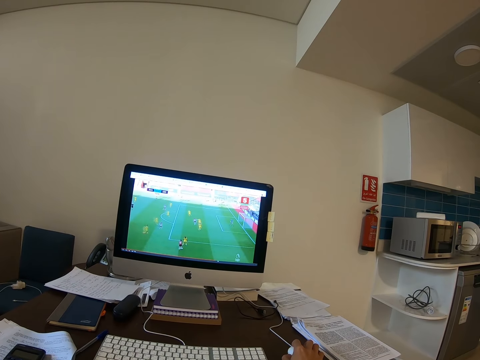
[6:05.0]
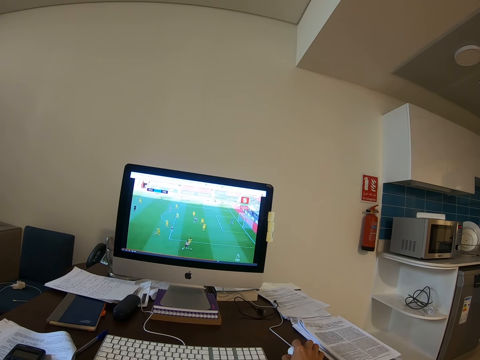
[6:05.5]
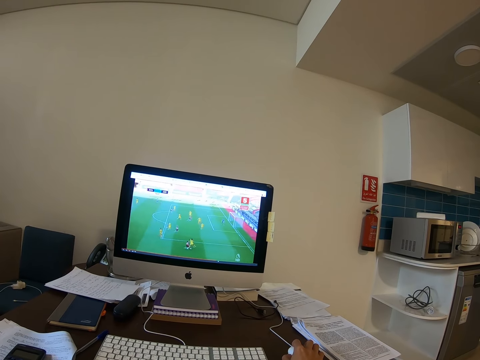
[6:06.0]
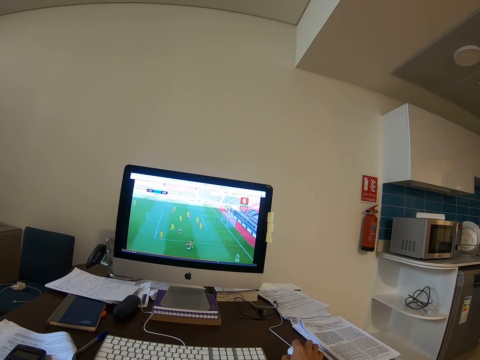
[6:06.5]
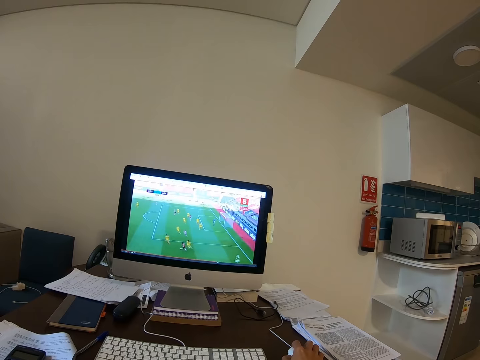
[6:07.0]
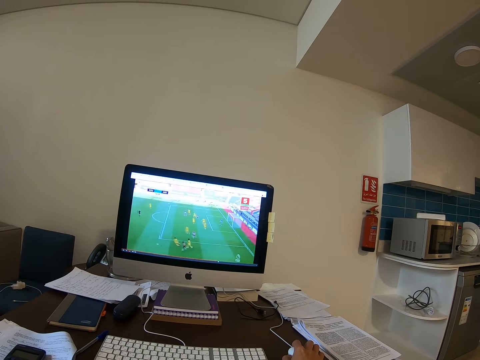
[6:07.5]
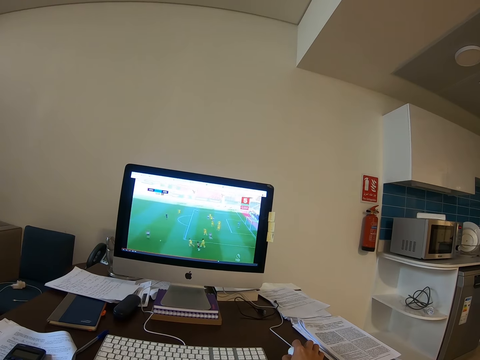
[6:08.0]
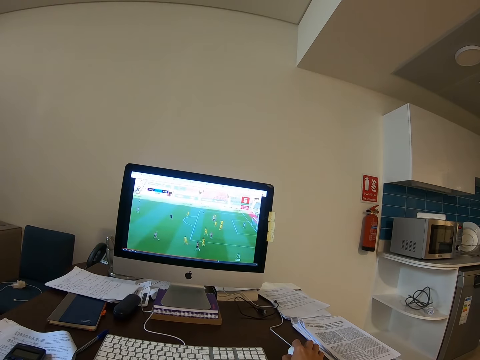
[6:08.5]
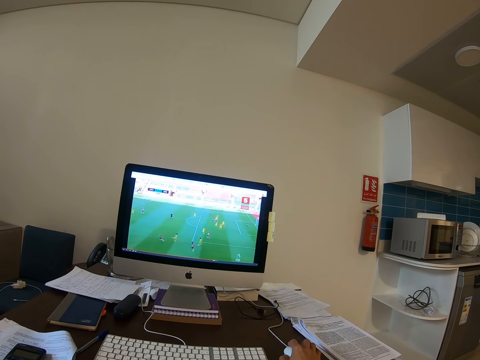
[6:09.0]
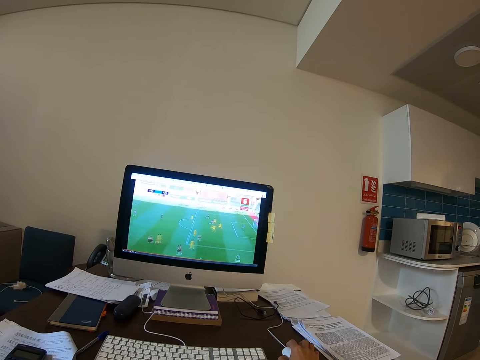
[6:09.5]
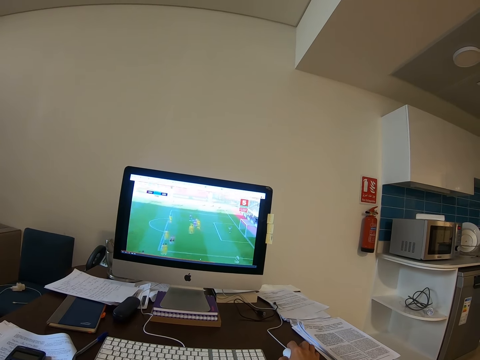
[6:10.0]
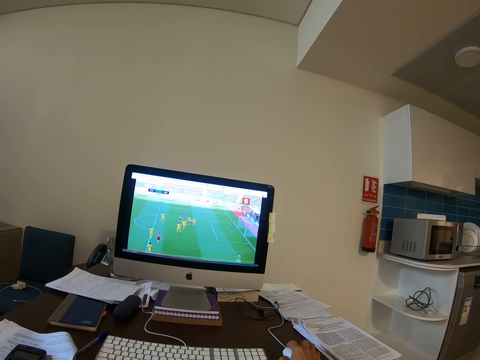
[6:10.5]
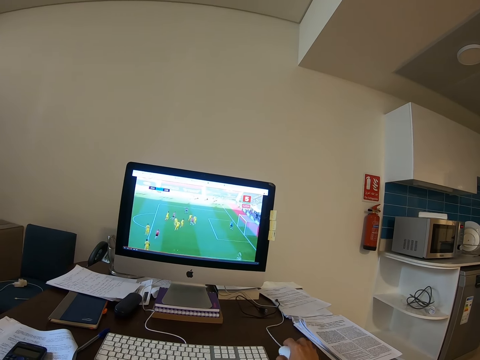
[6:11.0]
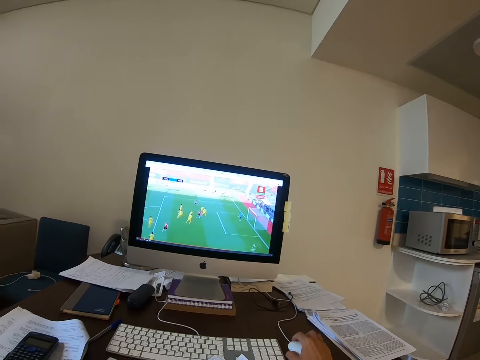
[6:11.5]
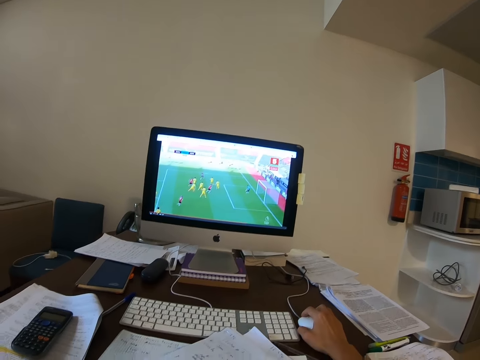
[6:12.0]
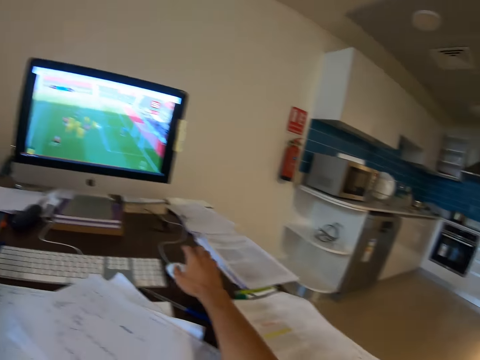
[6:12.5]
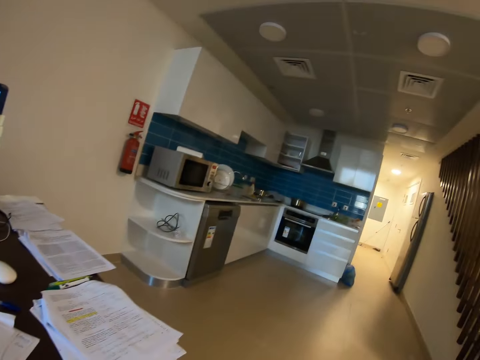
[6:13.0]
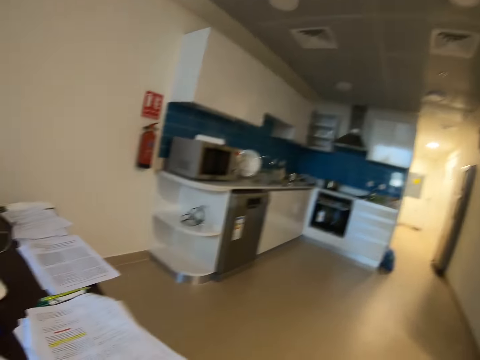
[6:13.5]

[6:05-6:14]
The camera wearer watches football on the computer. They move the computer mouse on the table. They let go of the computer mouse.

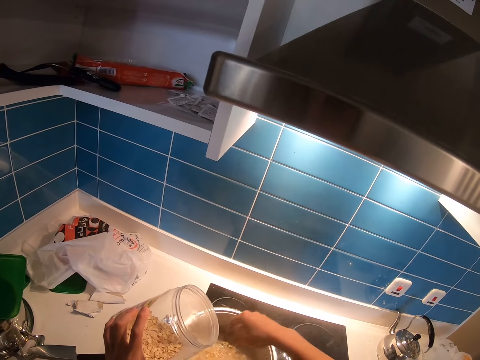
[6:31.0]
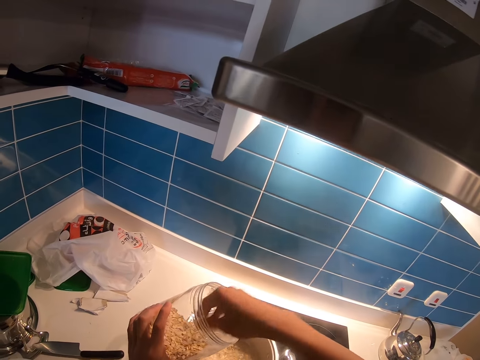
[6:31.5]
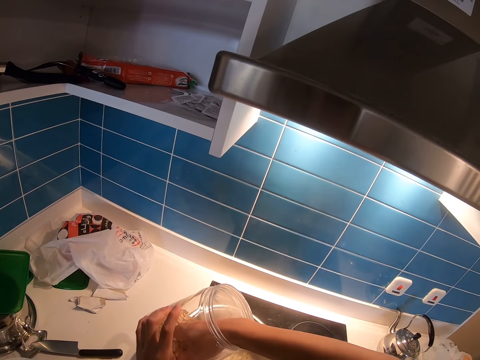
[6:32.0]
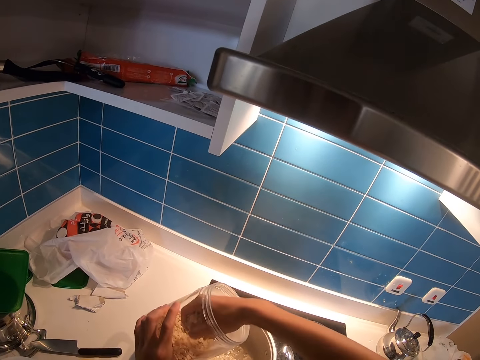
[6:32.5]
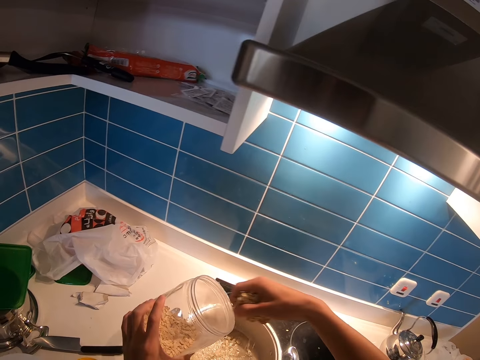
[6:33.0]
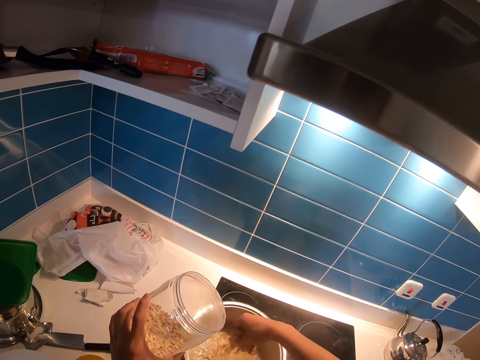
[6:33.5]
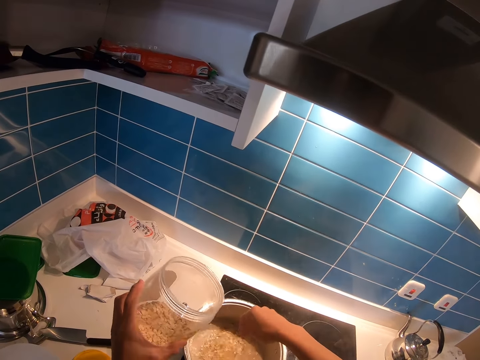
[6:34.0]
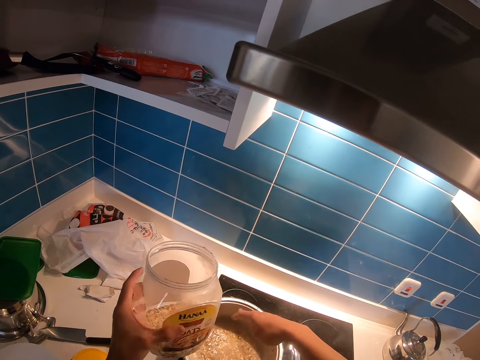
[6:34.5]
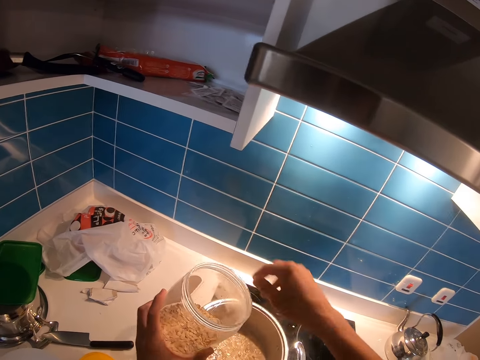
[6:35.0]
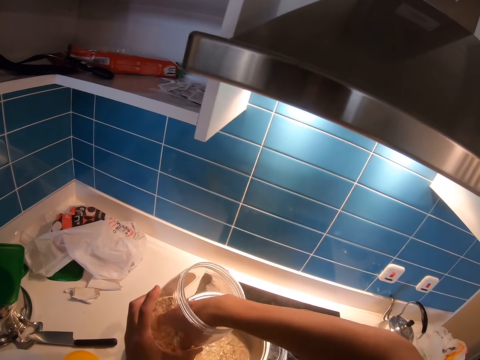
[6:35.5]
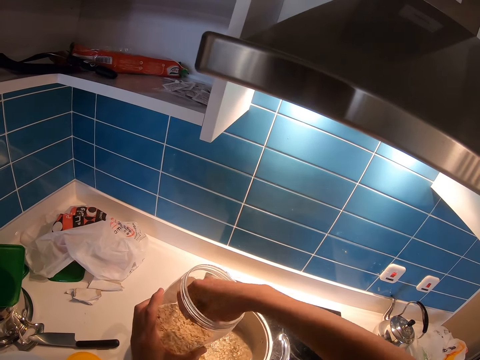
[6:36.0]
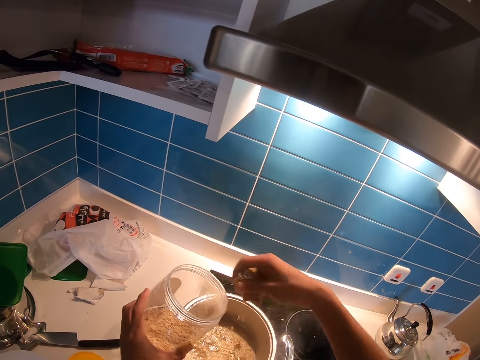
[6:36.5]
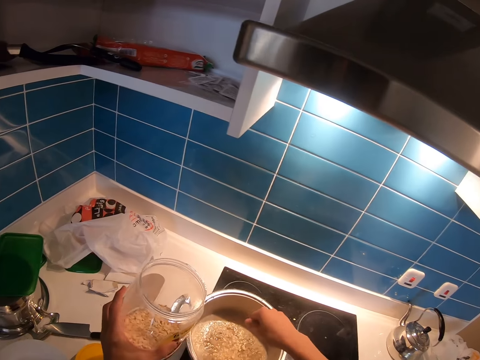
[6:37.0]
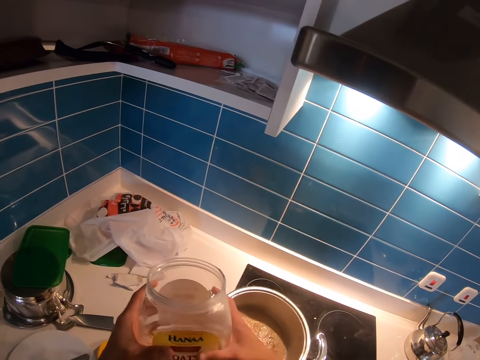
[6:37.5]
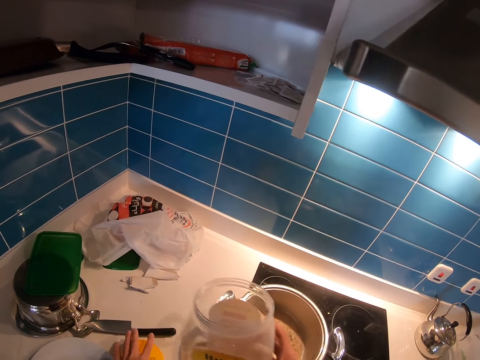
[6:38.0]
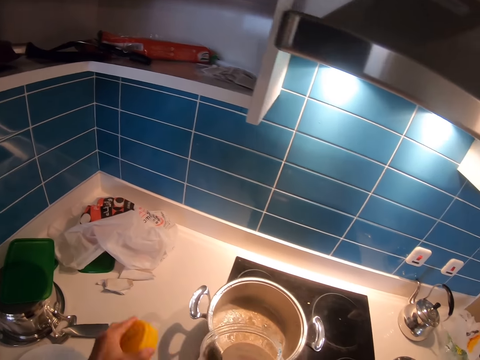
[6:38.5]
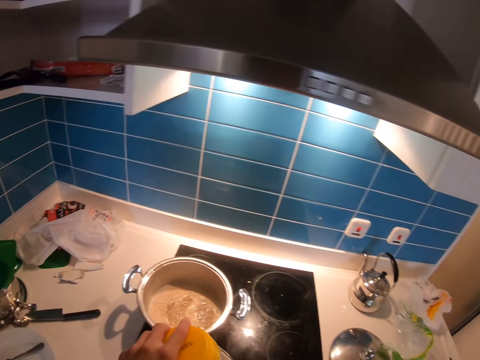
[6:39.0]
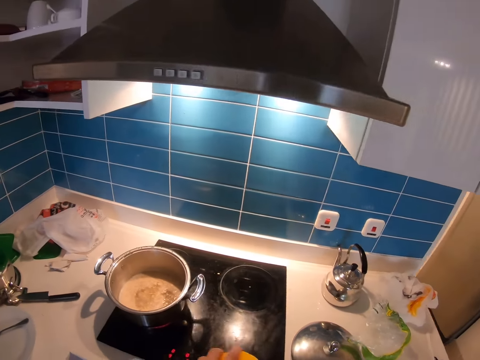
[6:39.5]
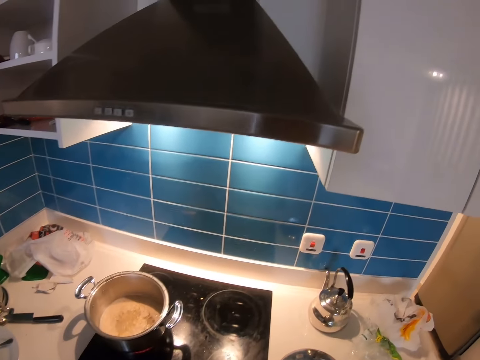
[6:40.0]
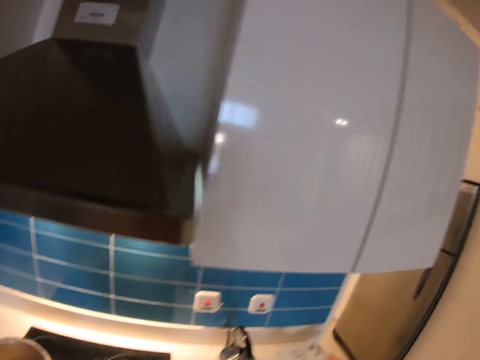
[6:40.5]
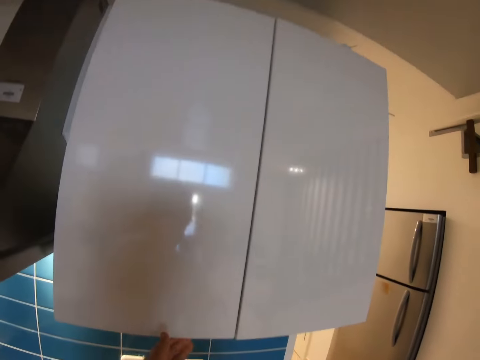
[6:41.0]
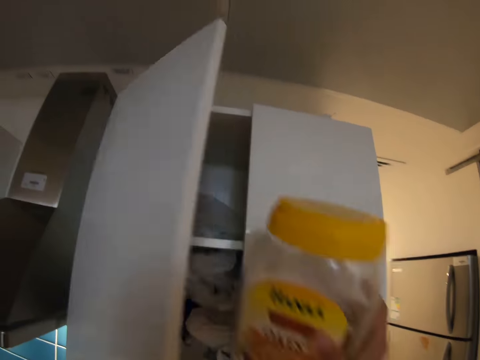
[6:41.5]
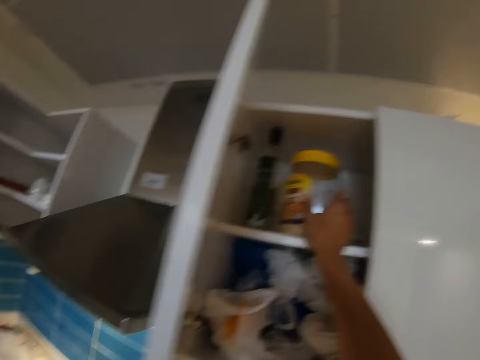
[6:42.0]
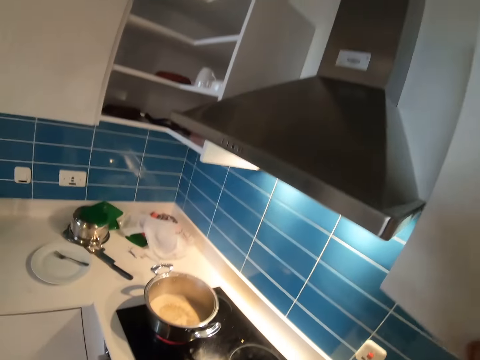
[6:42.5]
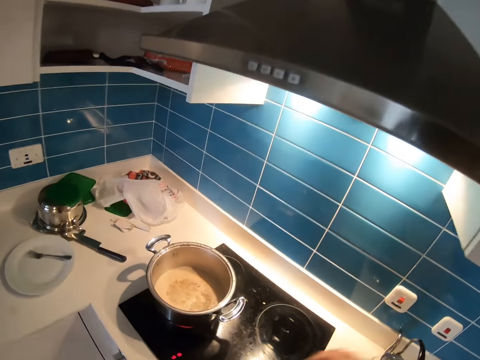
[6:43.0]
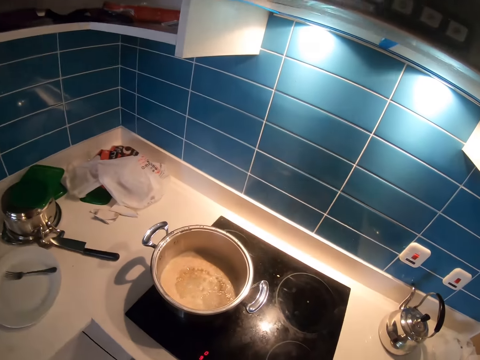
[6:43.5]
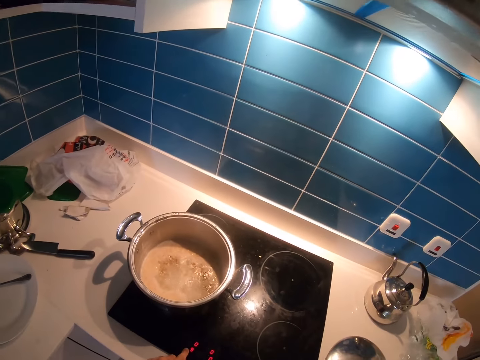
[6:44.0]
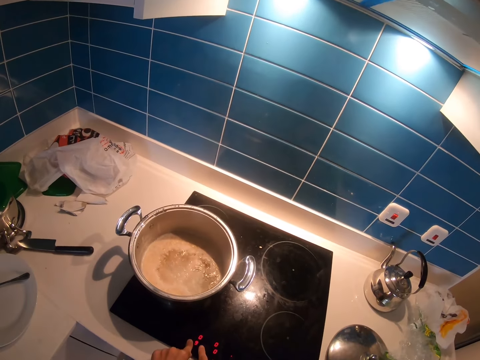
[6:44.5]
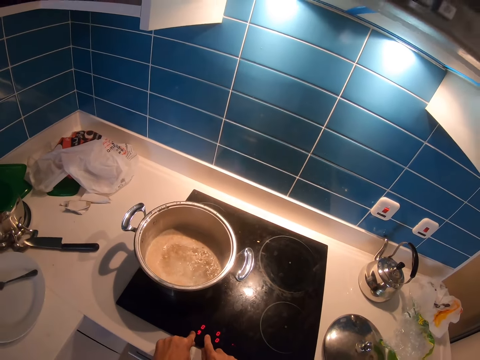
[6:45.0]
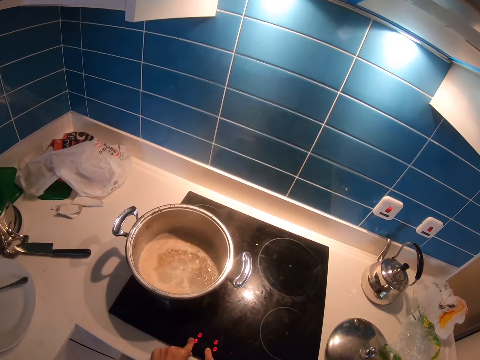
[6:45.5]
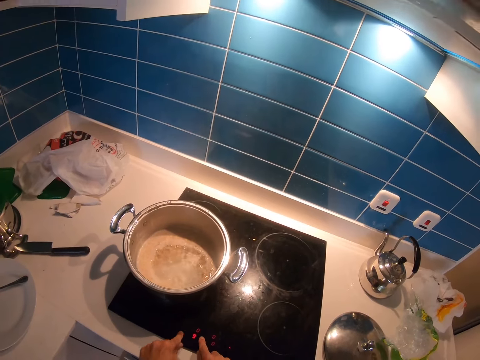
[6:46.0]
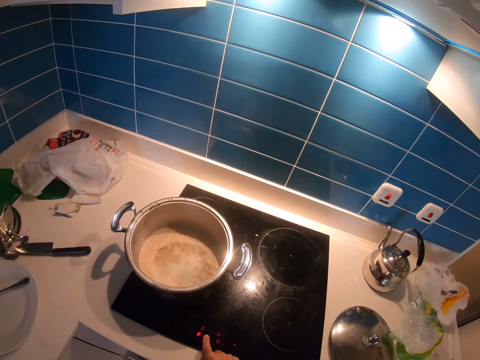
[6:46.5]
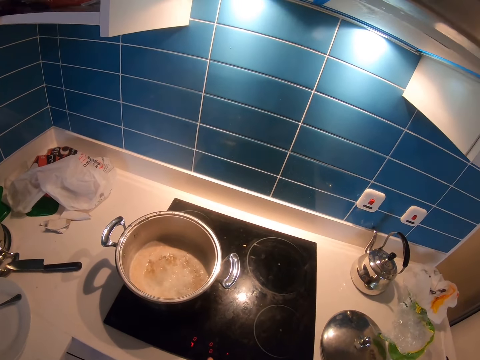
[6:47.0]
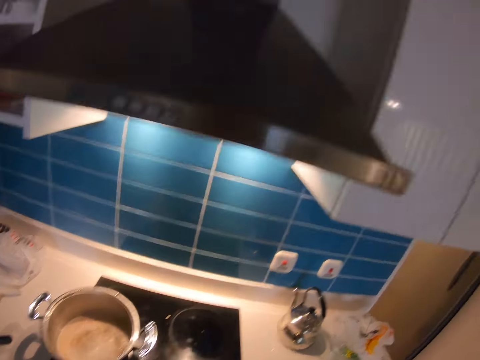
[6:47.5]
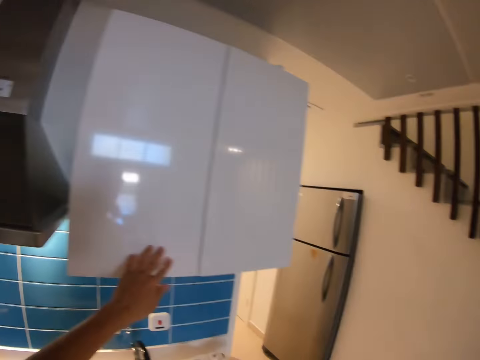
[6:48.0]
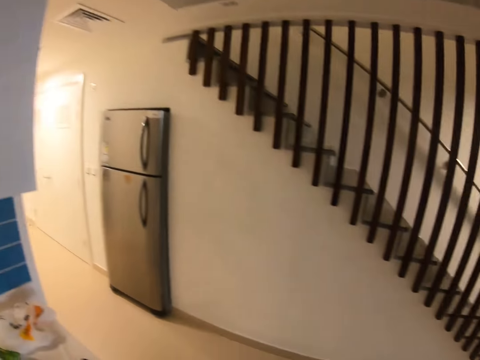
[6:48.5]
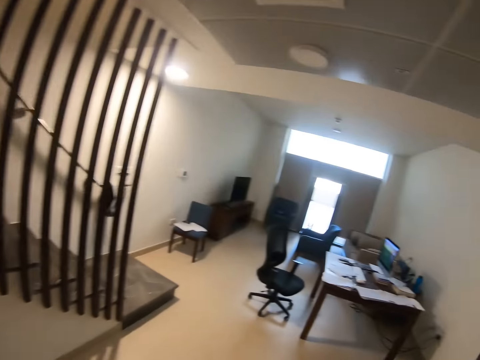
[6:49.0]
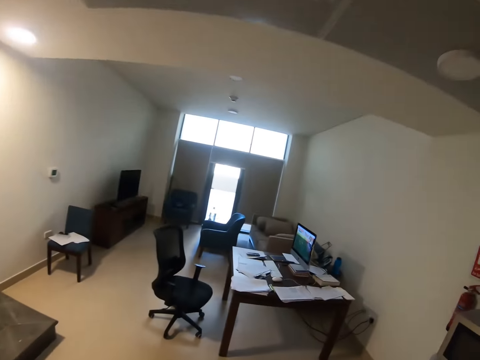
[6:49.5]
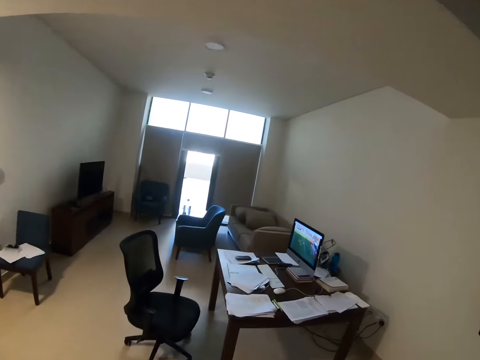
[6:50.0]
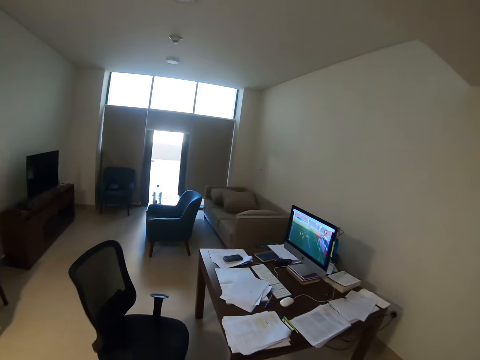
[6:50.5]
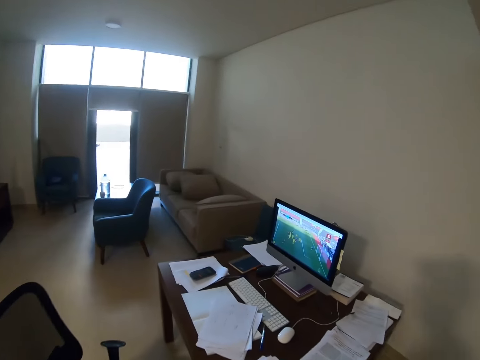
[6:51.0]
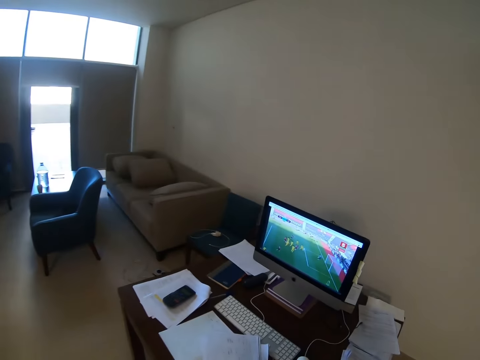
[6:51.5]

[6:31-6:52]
The camera wearer pours something inside a cooking pot with boiling water. They scoop cereals with a hand from inside the tin. They put the cereals in the cooking pot with boiling water. They scoop the cereals with a hand from inside the tin again. They put the cereals in the cooking pot with boiling water again. They switch a container to the other hand. They pick up a tin cover or lid from the counter top. They close the container with the lid. They open the cabinet. They put the tin inside the cabinet. They close the cabinet door. They press gas cooker buttons. They close a cabinet. They touch the cabinet door. They walk towards a computer.
